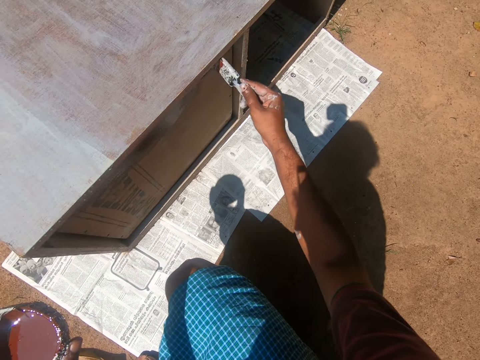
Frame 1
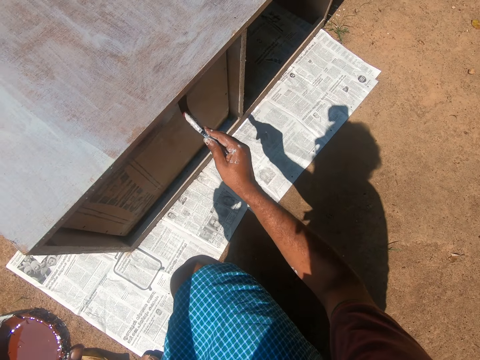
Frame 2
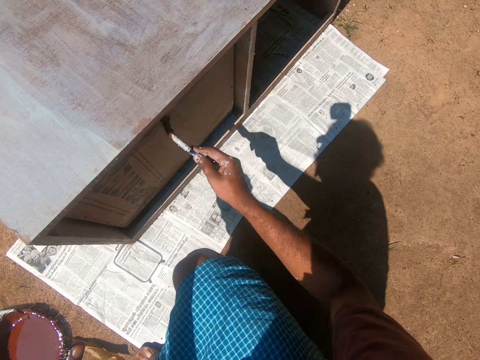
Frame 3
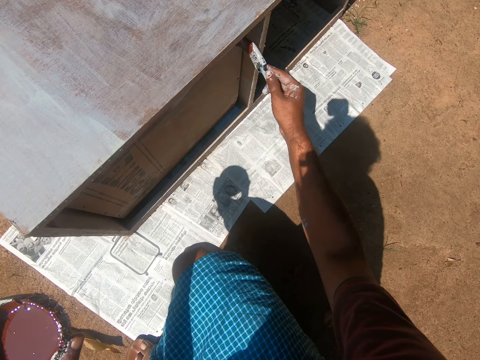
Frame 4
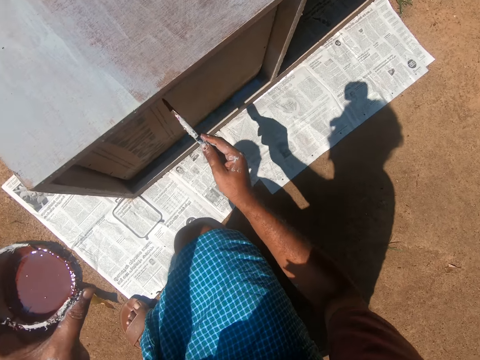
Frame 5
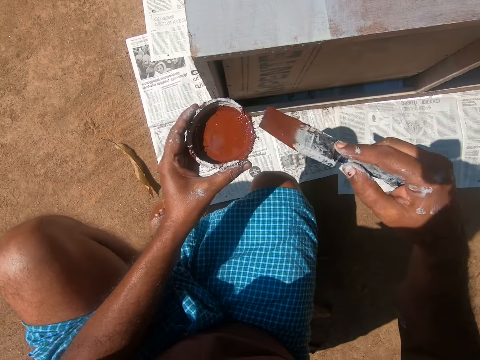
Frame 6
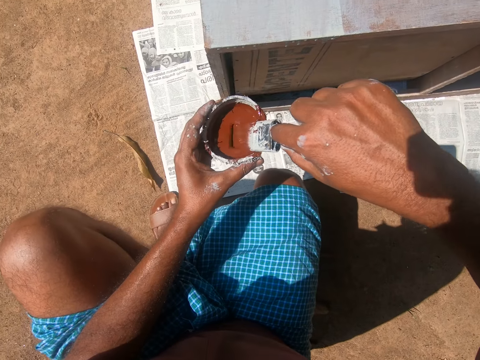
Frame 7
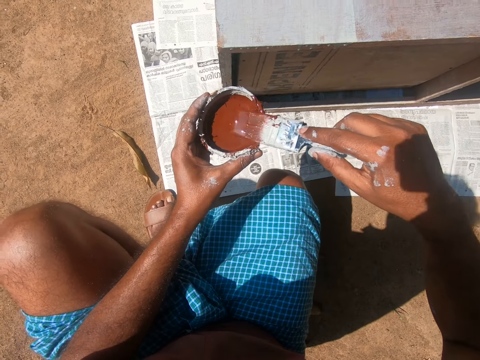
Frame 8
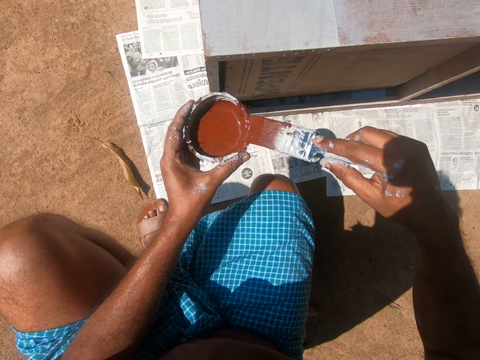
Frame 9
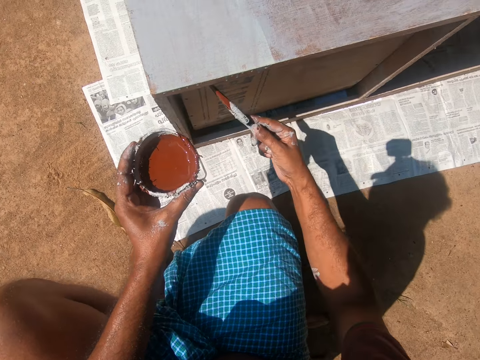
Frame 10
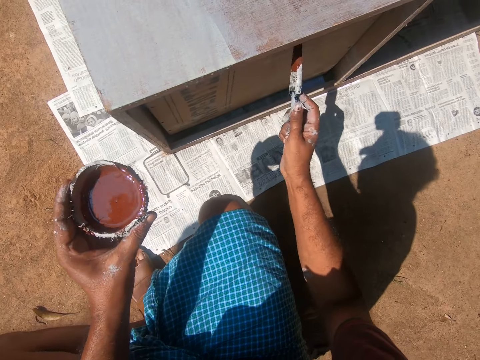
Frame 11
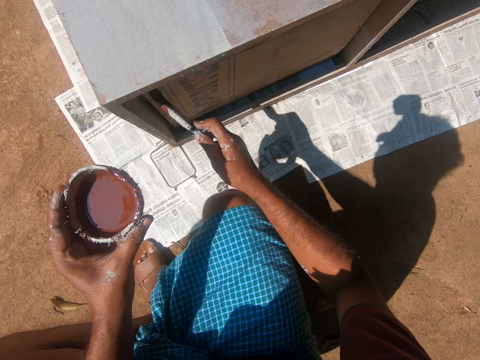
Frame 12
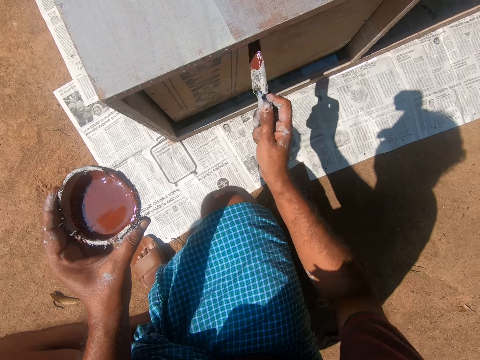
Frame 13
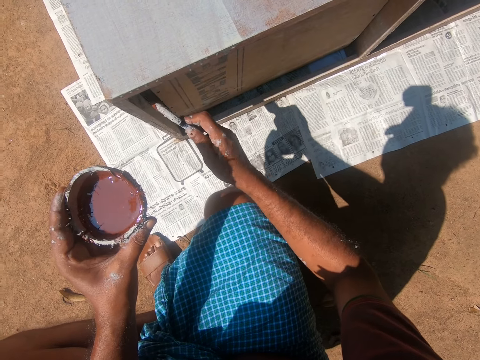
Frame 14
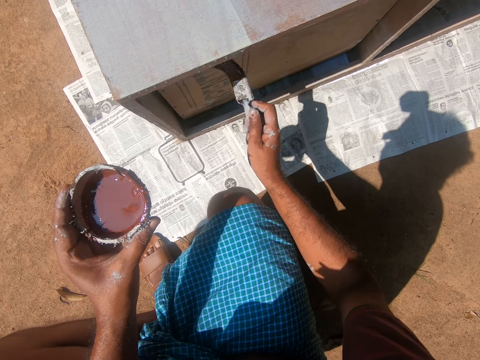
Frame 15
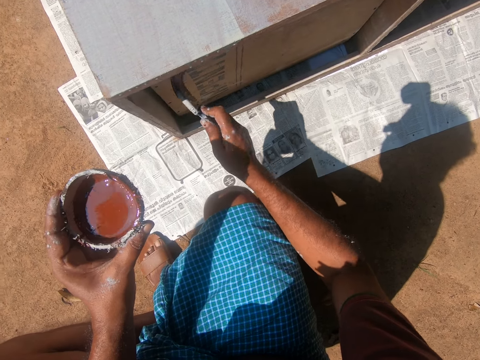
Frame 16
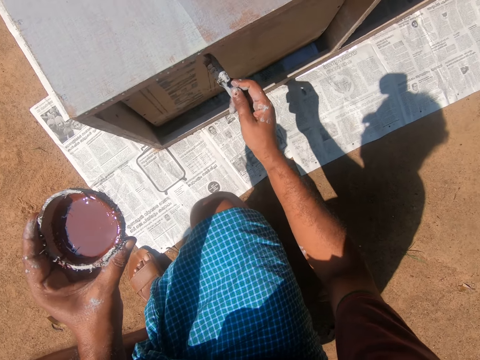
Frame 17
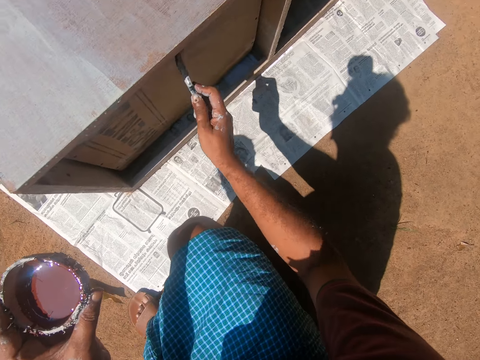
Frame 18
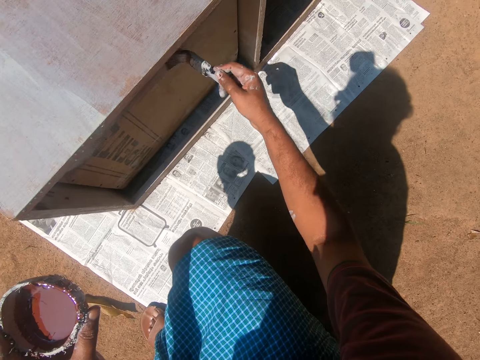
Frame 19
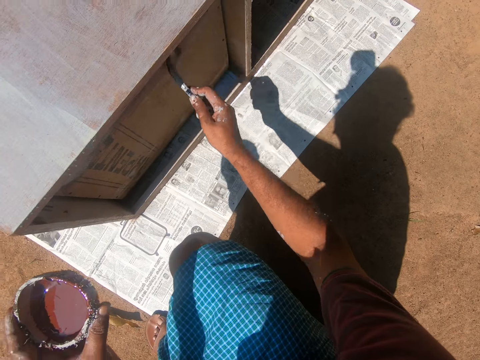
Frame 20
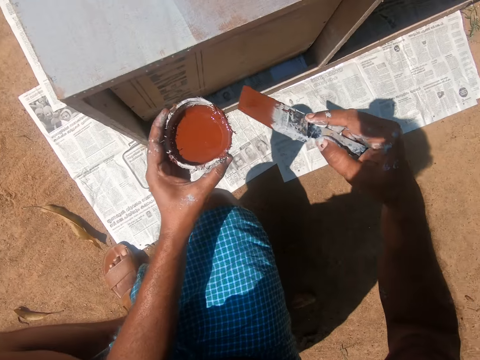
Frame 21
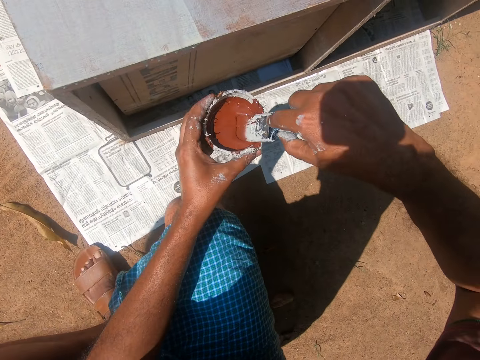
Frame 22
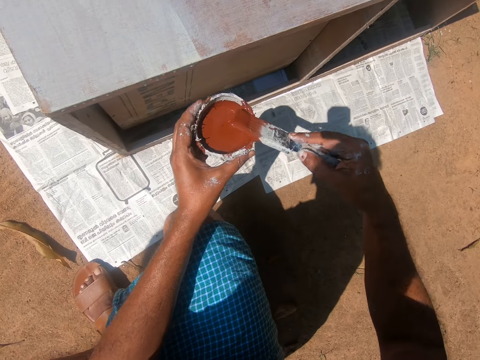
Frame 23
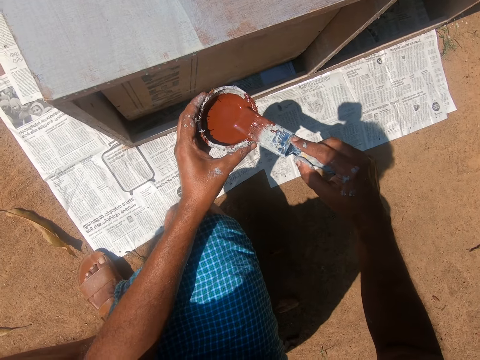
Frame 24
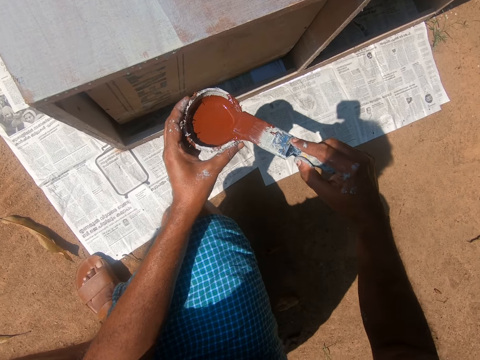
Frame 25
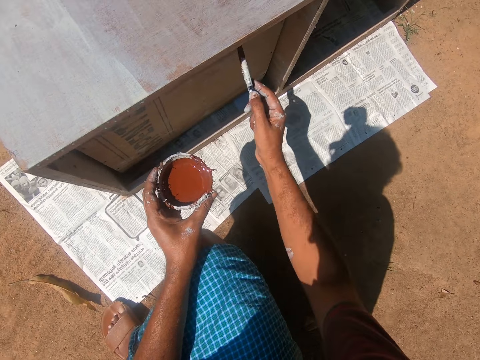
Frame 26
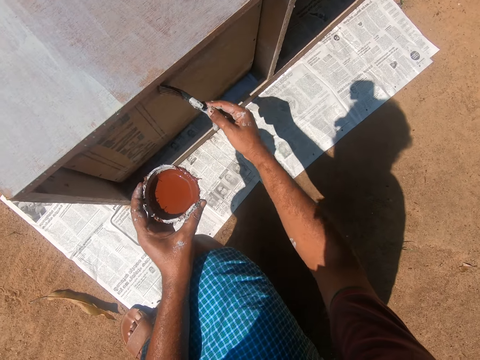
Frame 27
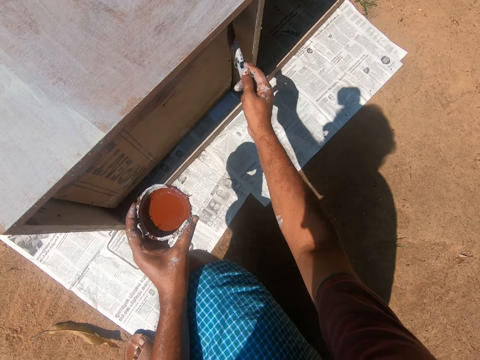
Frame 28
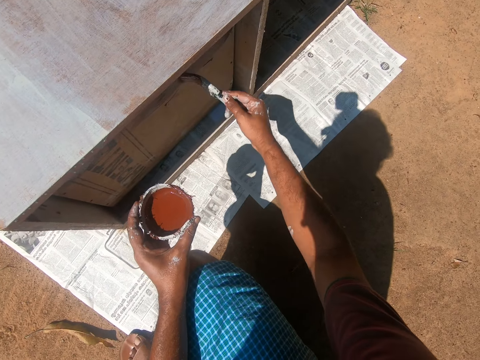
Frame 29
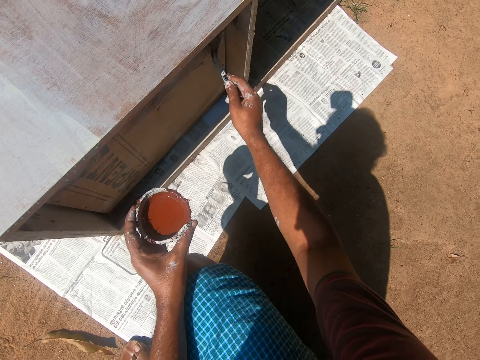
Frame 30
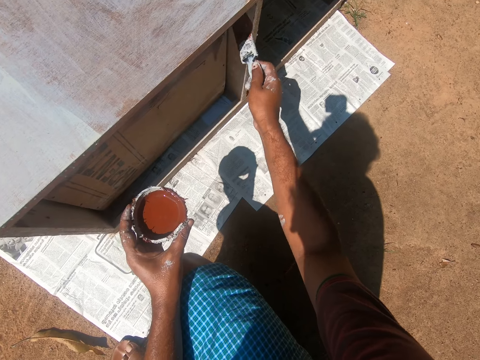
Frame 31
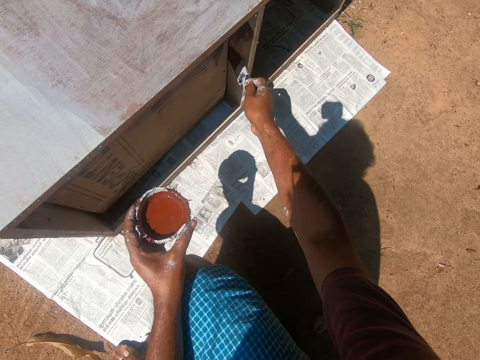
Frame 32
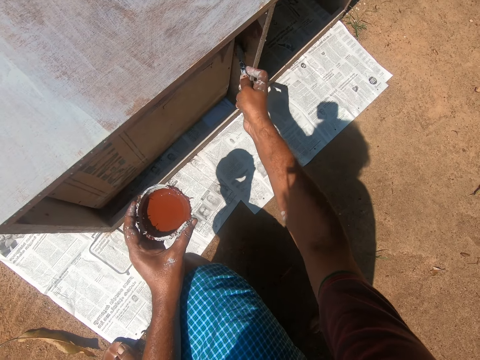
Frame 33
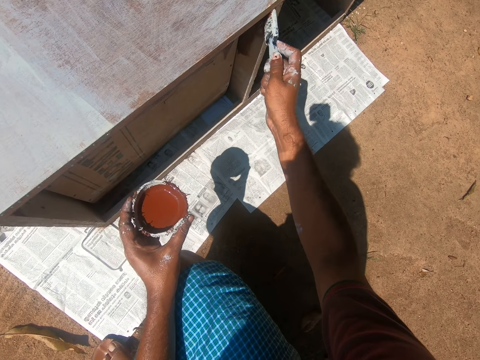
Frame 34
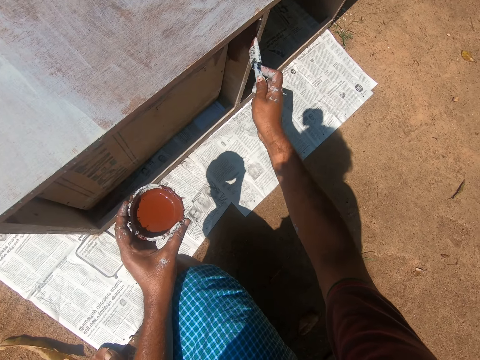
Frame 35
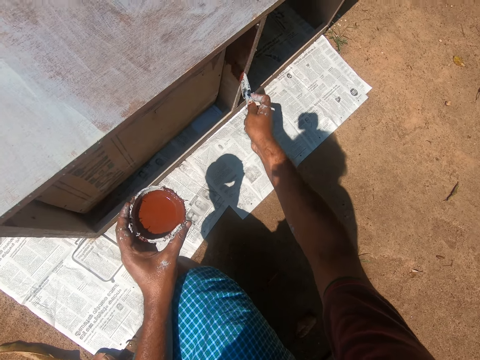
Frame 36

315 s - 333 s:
The camera wearer swings a hand. They put the brush into the paint in the painting bowl. They remove excess paint on the brush with the edge of the painting bowl. They swing a hand. They paint the back of the drawer with the paint brush. They swing a hand. They put the brush into the paint in the painting bowl. They remove excess paint on the brush with the edge of the painting bowl. They swing a hand. They paint the back of the drawer with the paint brush. They paint the inner walls of the cupboard with the paint brush.

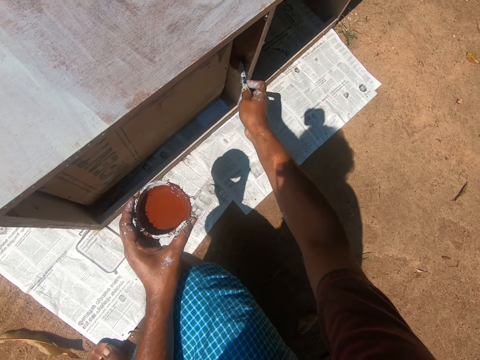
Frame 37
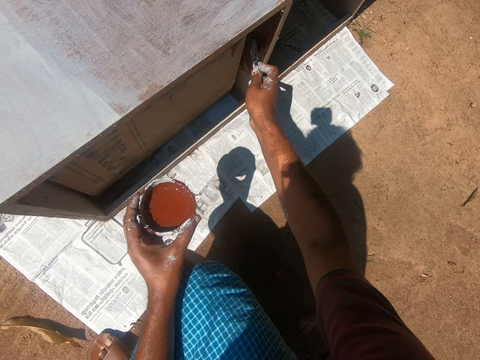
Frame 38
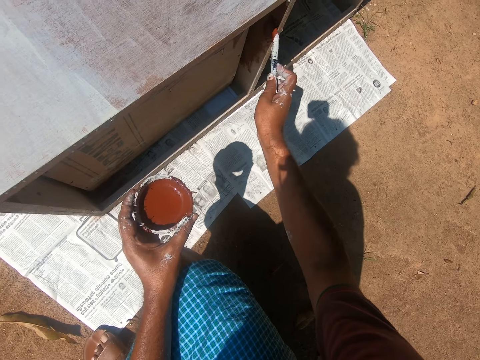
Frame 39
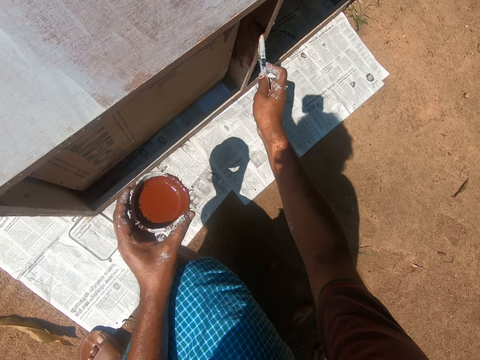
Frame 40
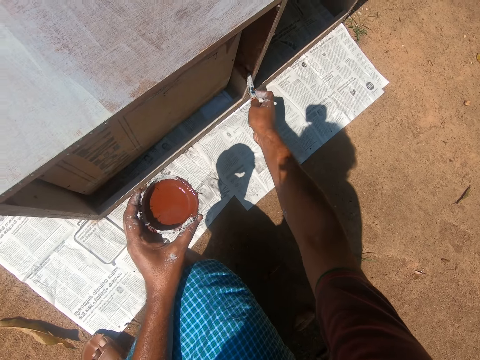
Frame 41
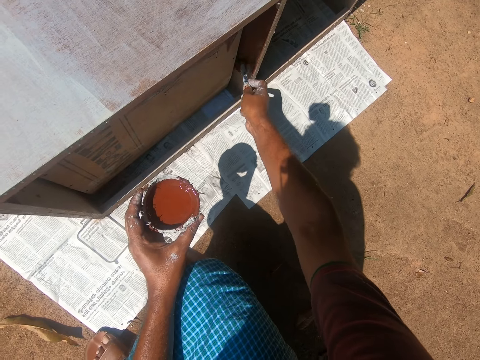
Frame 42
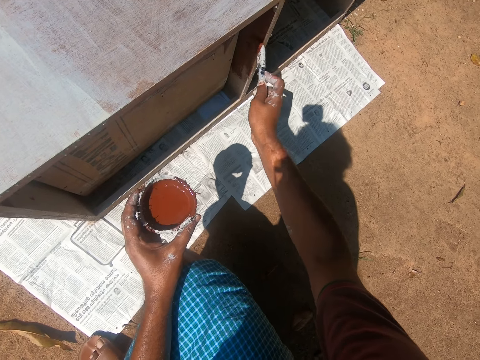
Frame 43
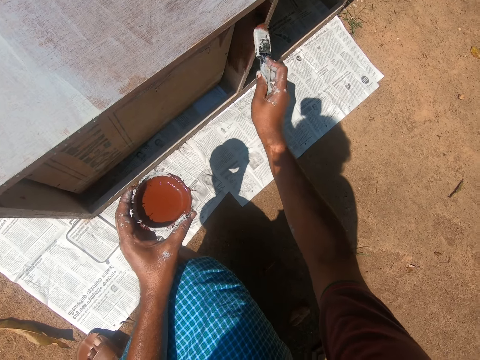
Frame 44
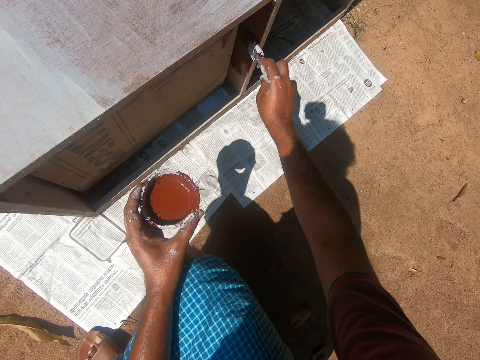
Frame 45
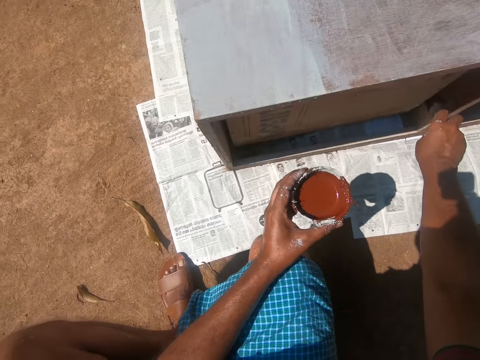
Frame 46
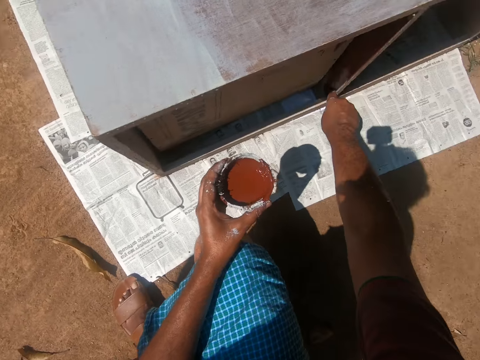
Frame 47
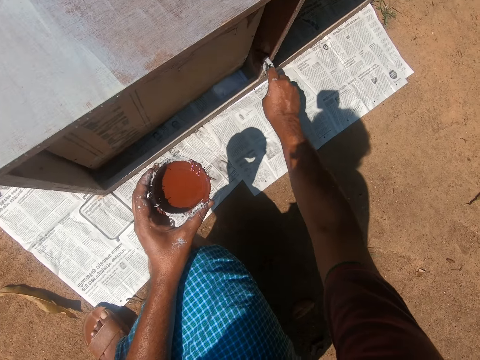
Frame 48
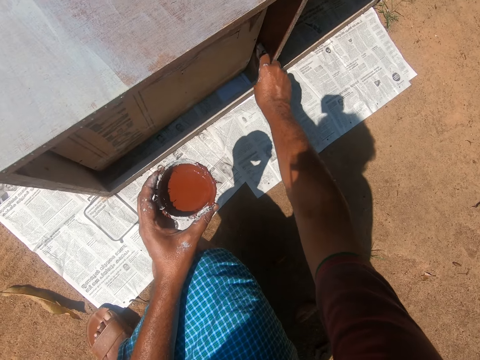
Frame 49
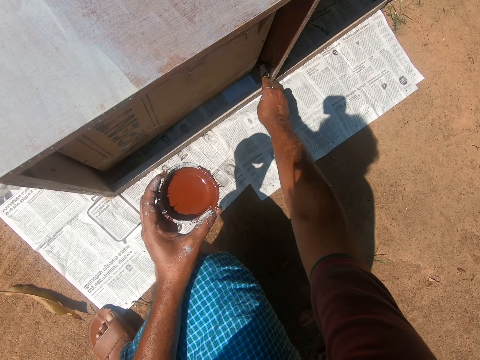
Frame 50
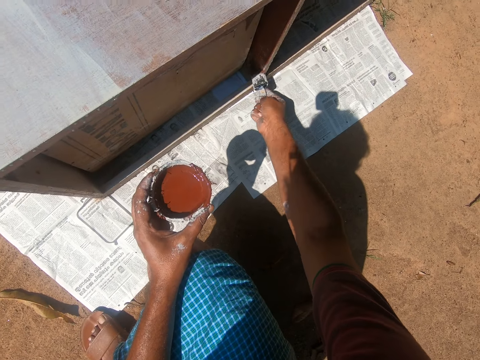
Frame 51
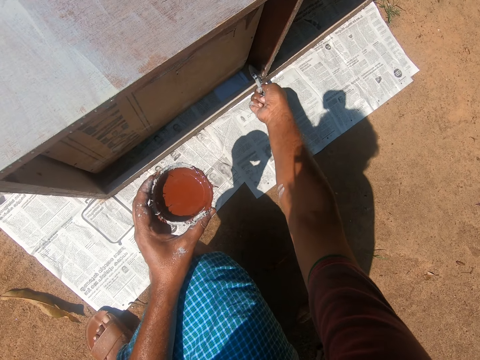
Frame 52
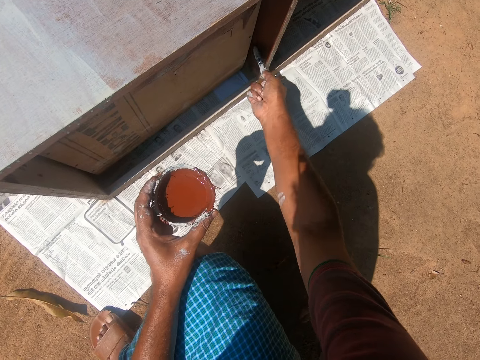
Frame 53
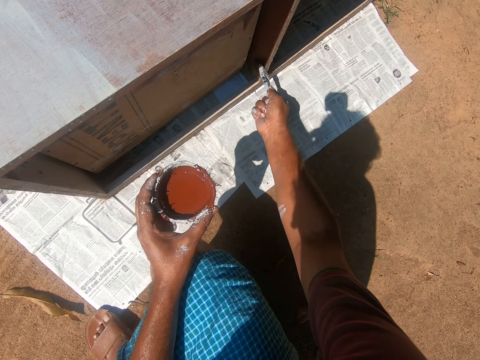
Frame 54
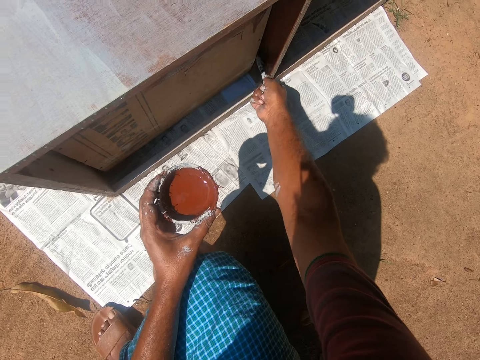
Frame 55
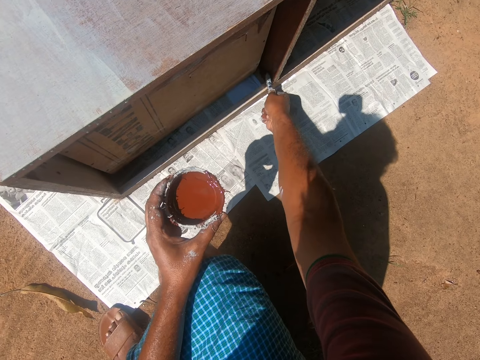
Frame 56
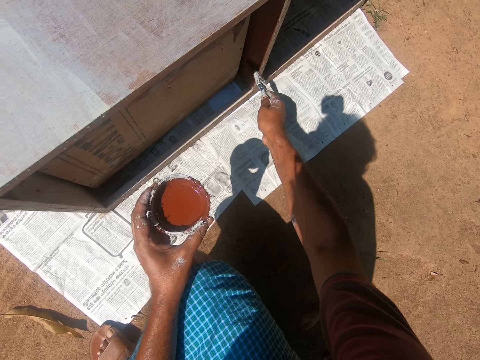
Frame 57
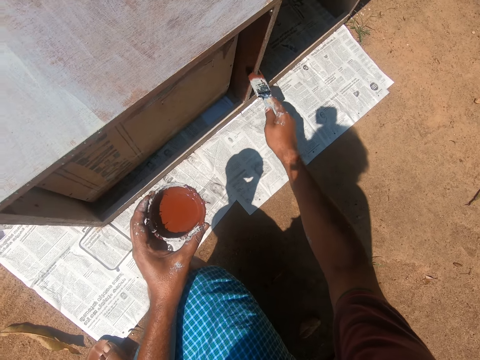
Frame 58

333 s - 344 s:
The camera wearer turns the head left. They turn the head right. They paint the cabinet using a paint brush.
